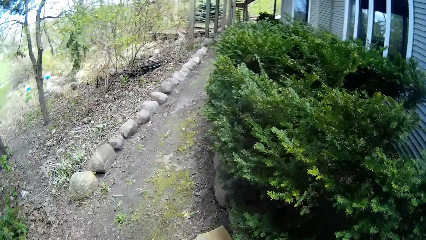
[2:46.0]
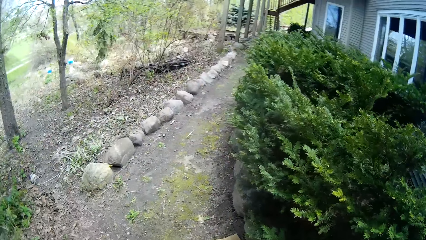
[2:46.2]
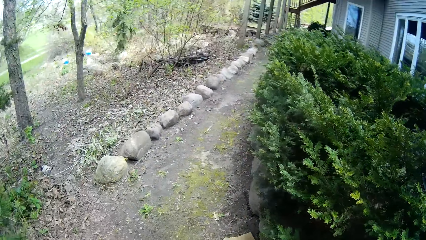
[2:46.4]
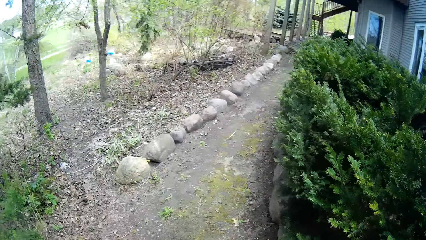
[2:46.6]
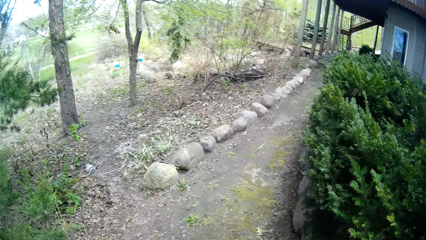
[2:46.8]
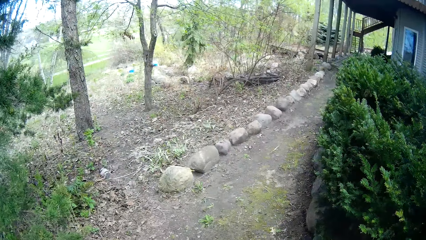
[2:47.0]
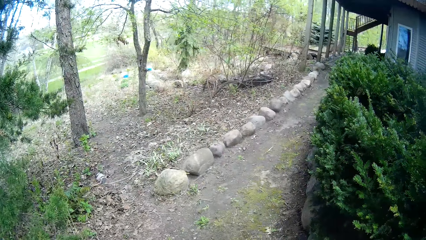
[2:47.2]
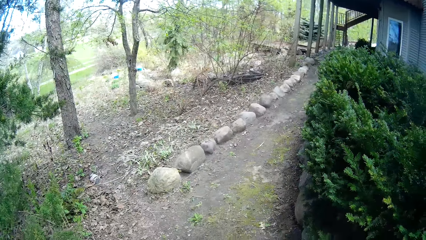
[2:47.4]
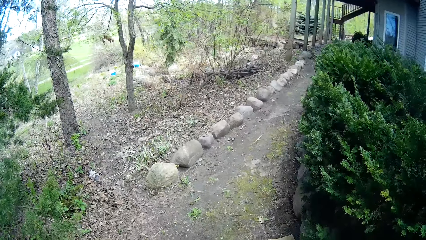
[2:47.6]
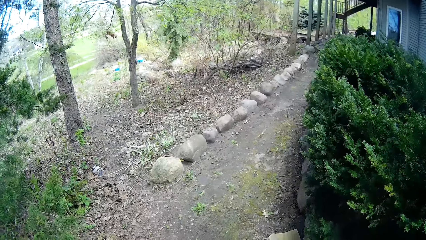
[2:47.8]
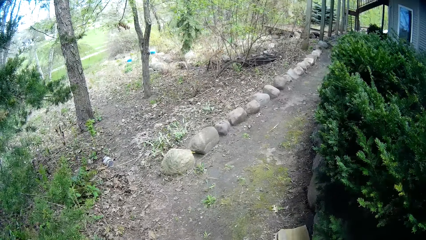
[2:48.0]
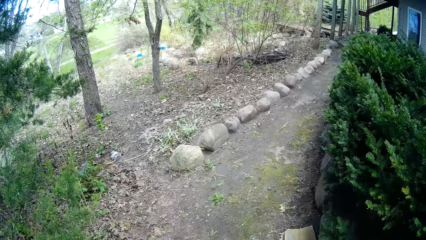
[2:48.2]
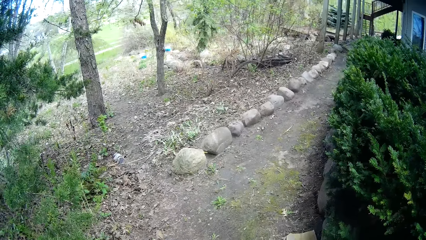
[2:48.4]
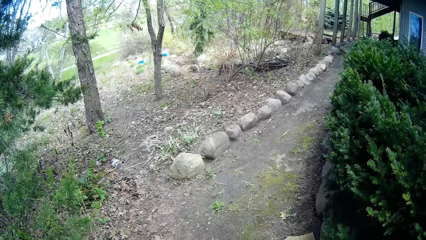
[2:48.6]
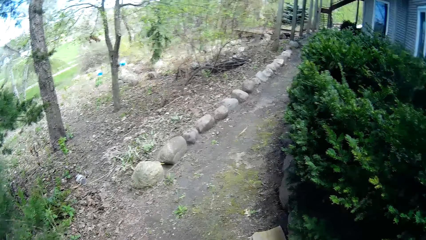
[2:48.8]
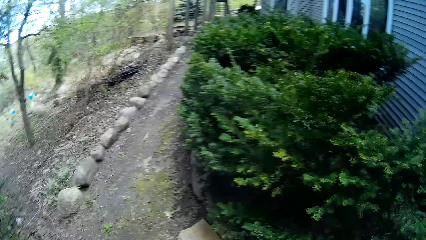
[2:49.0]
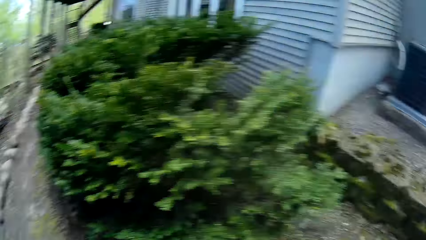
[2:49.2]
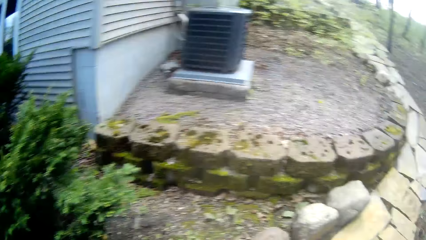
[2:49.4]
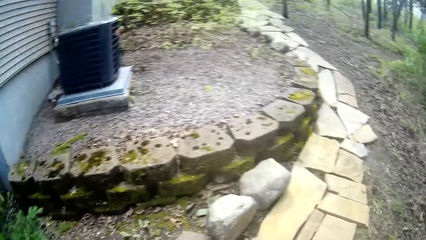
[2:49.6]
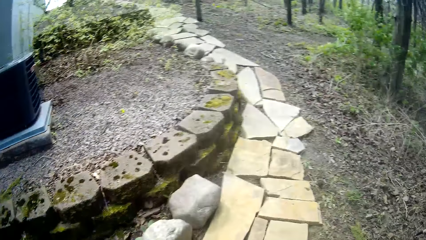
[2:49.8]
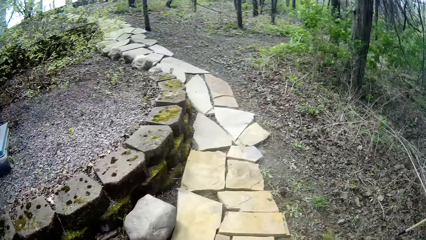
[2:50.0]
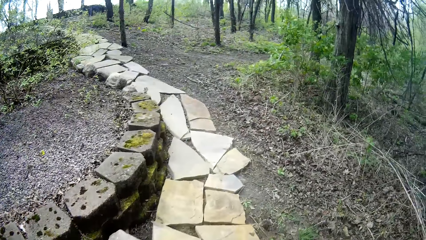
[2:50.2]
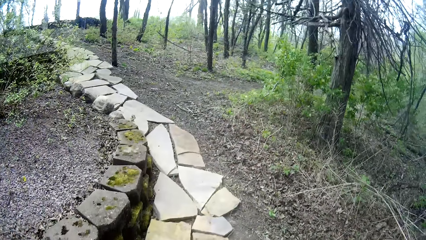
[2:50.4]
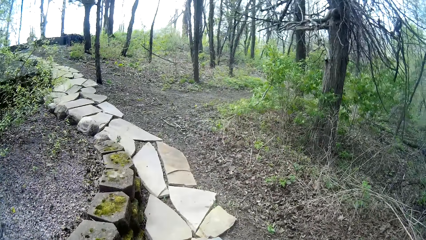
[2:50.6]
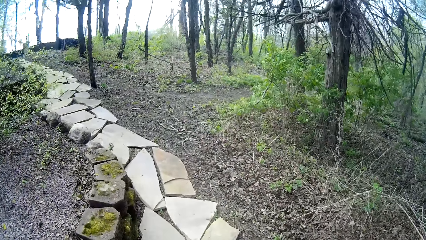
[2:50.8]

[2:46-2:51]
The camera wearer walks around.

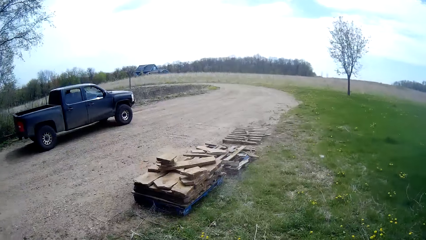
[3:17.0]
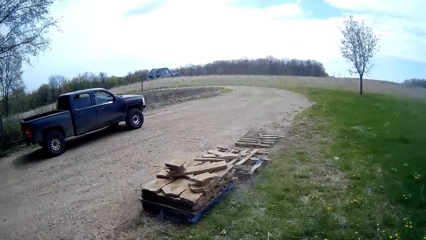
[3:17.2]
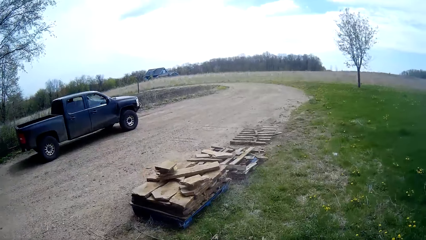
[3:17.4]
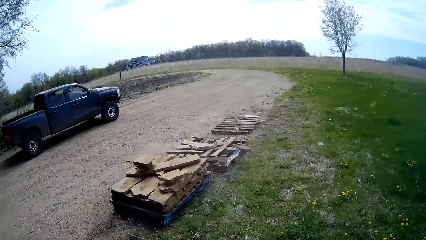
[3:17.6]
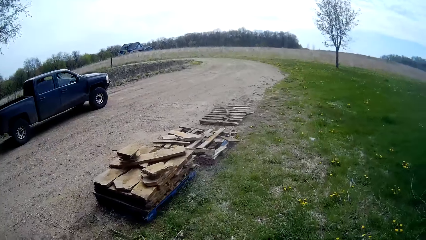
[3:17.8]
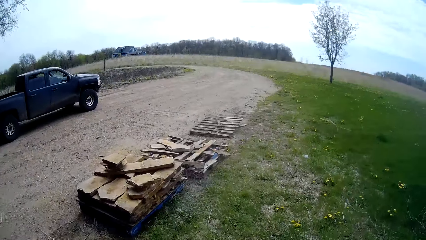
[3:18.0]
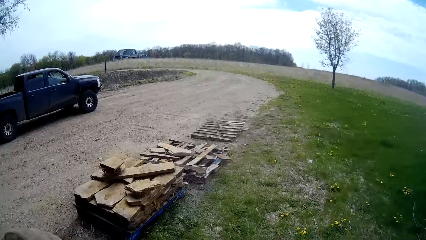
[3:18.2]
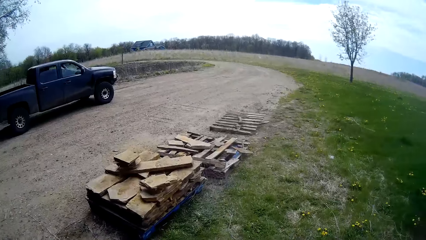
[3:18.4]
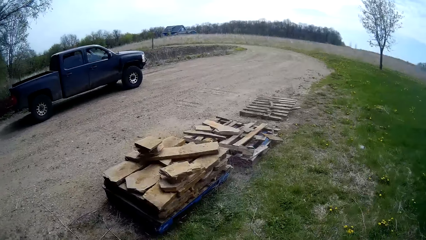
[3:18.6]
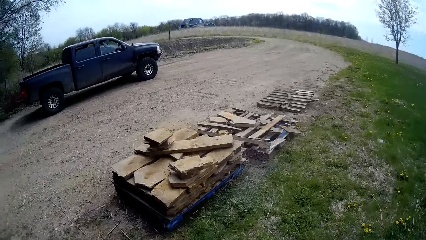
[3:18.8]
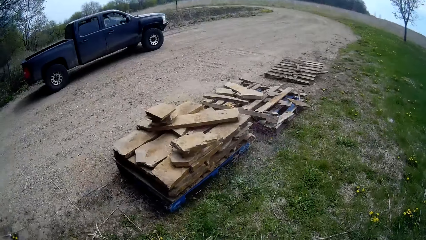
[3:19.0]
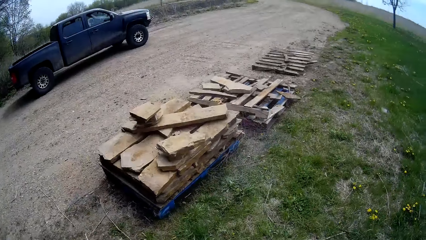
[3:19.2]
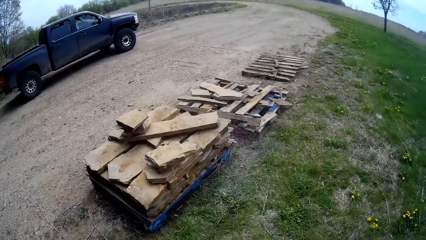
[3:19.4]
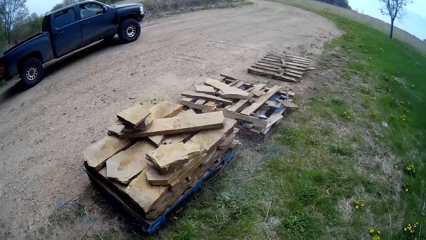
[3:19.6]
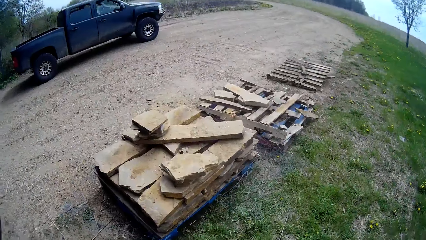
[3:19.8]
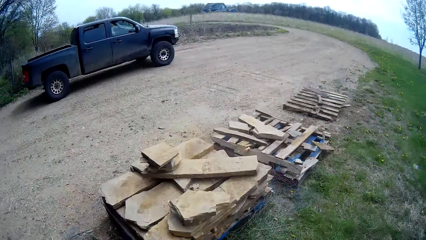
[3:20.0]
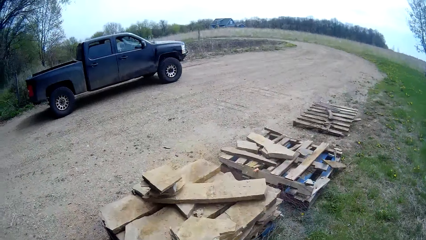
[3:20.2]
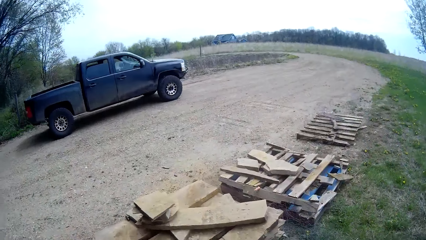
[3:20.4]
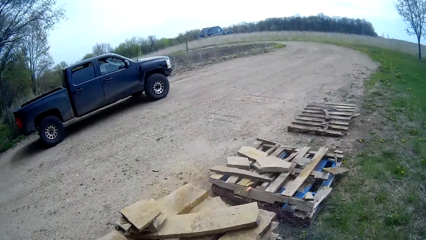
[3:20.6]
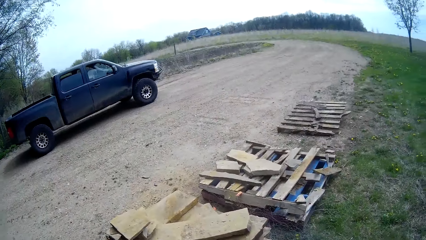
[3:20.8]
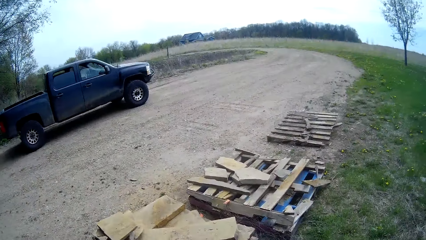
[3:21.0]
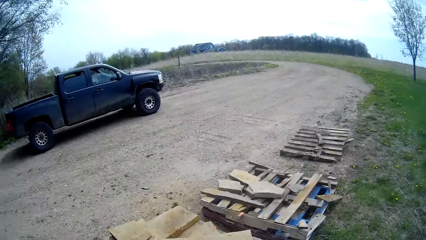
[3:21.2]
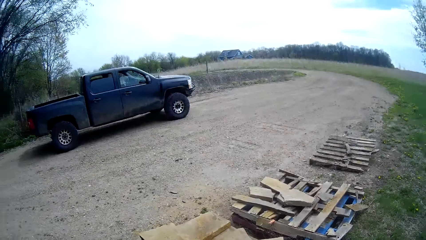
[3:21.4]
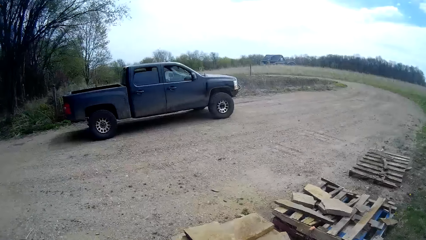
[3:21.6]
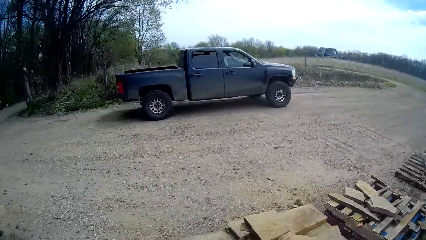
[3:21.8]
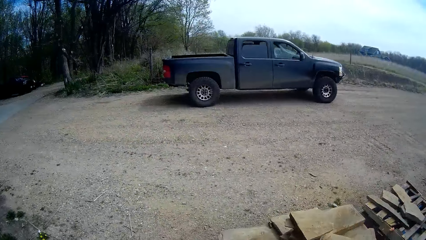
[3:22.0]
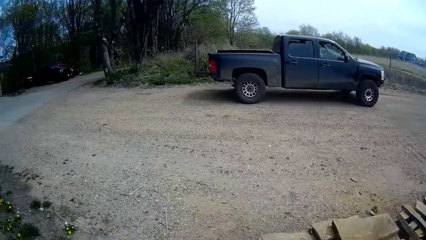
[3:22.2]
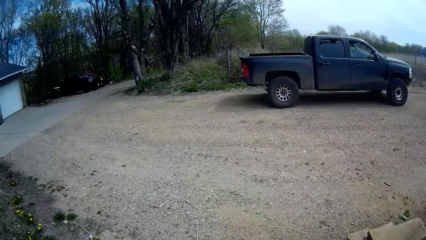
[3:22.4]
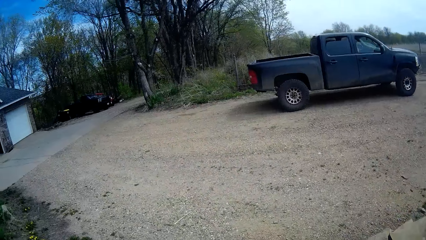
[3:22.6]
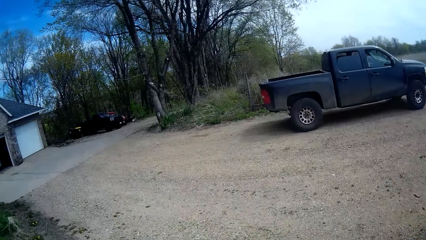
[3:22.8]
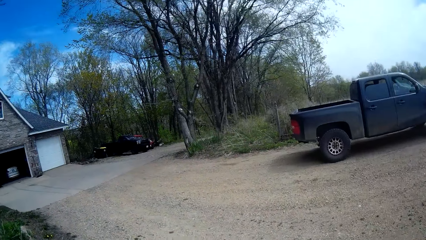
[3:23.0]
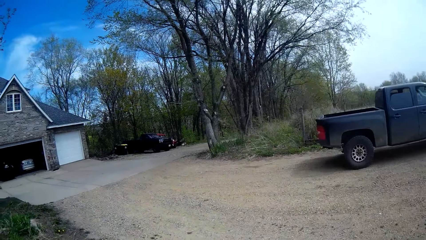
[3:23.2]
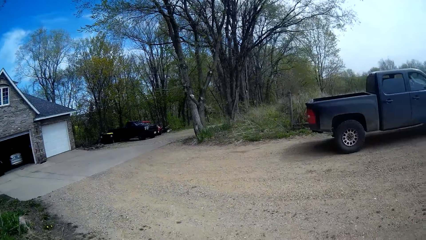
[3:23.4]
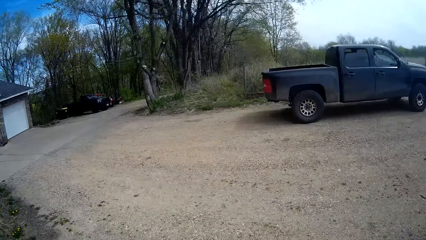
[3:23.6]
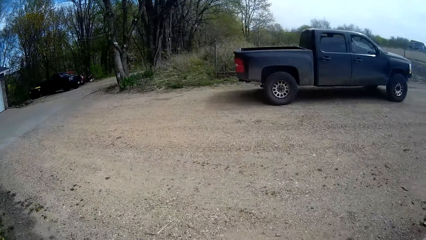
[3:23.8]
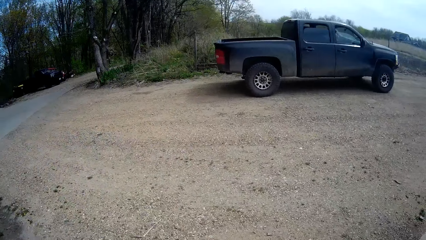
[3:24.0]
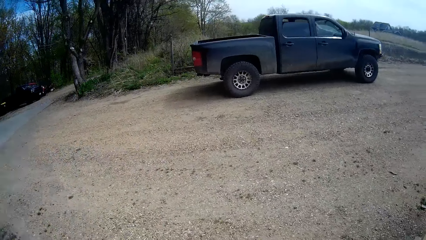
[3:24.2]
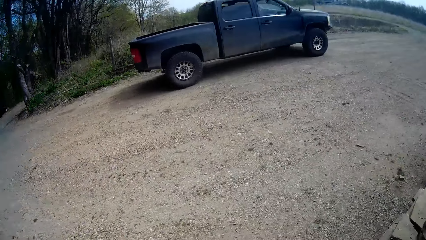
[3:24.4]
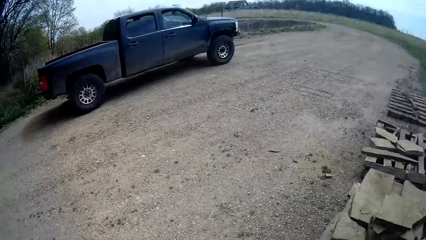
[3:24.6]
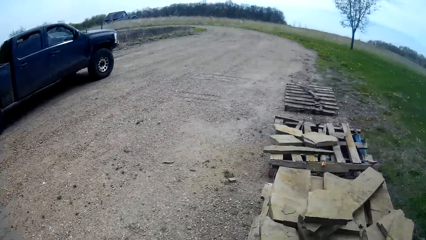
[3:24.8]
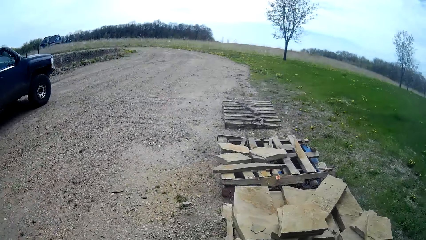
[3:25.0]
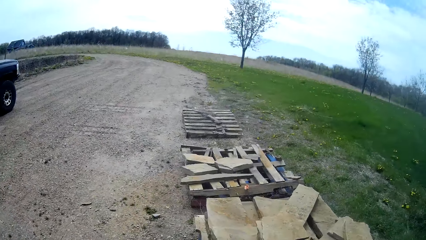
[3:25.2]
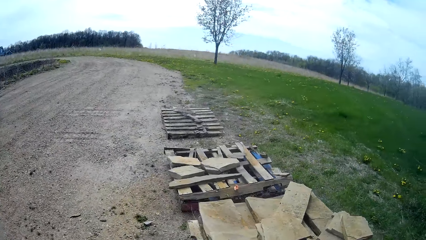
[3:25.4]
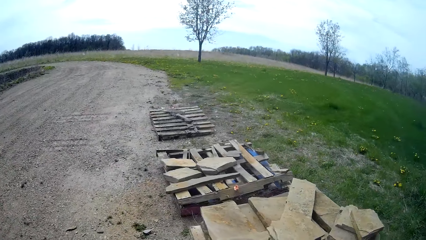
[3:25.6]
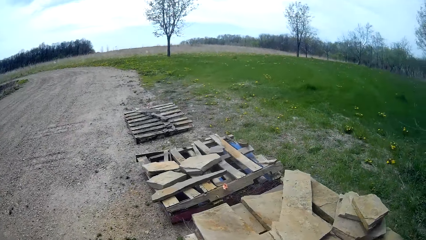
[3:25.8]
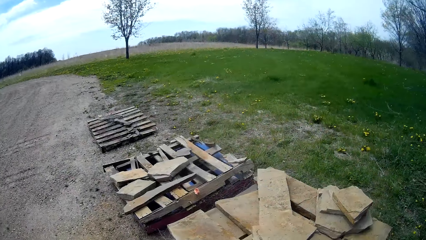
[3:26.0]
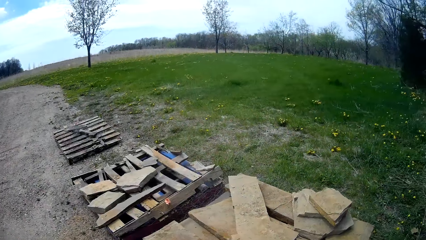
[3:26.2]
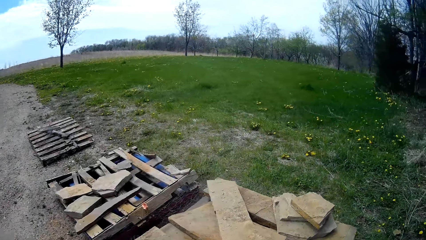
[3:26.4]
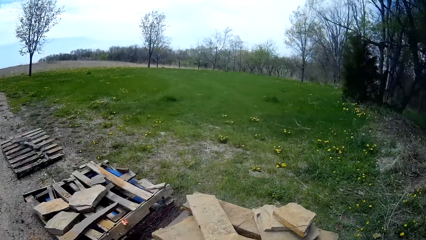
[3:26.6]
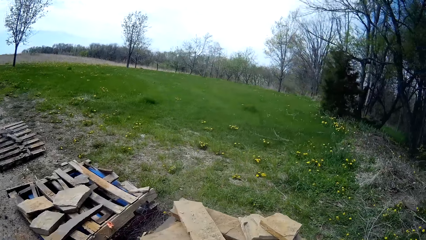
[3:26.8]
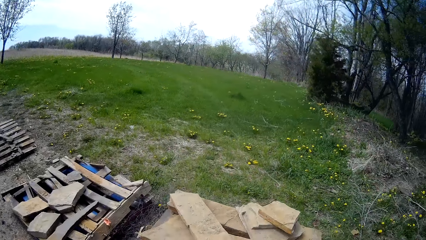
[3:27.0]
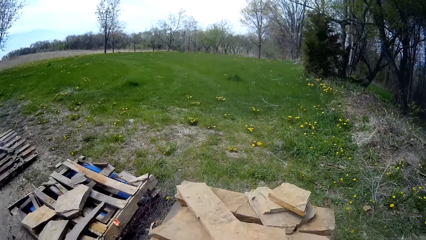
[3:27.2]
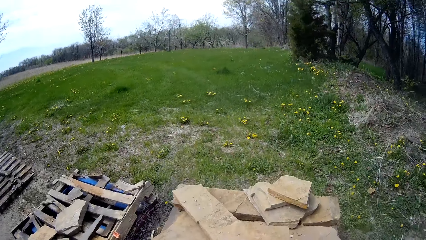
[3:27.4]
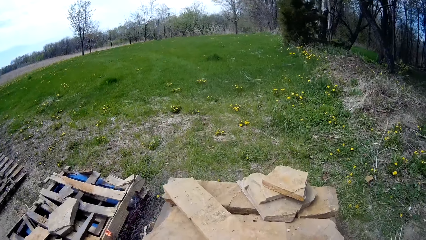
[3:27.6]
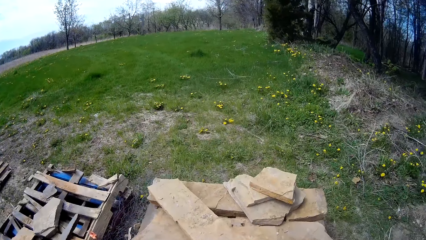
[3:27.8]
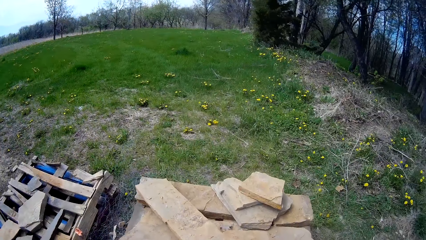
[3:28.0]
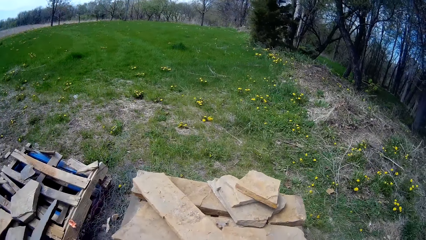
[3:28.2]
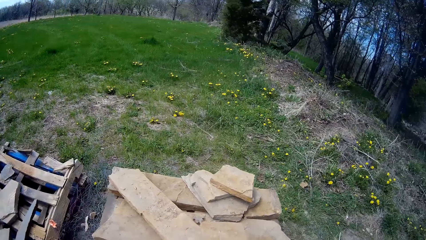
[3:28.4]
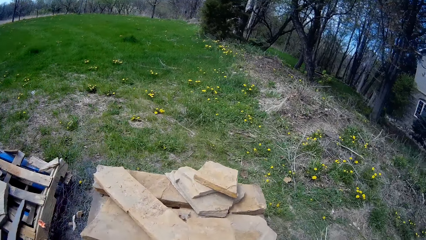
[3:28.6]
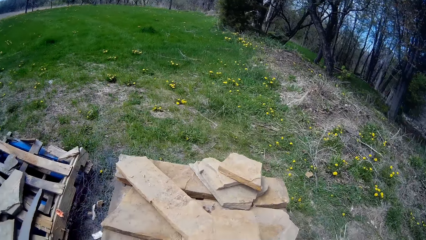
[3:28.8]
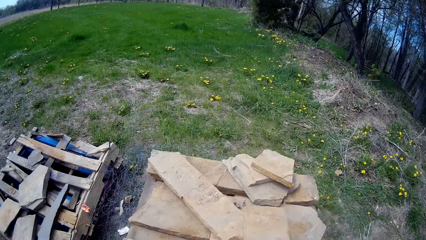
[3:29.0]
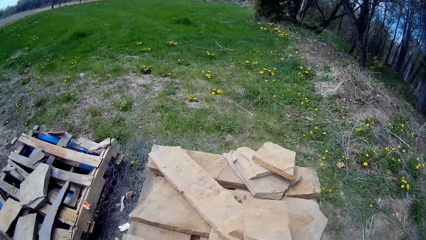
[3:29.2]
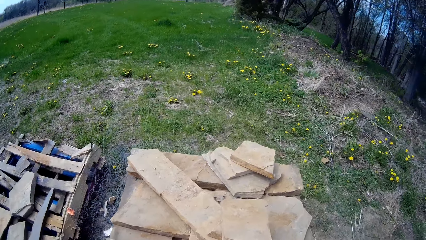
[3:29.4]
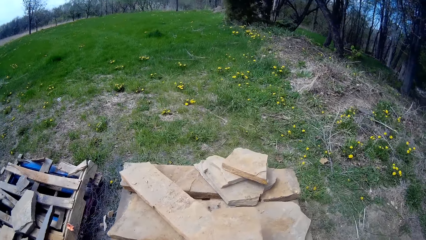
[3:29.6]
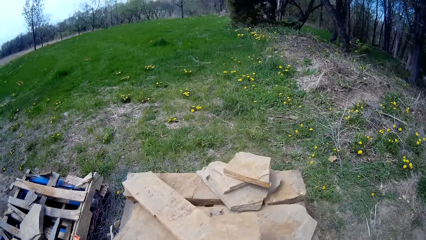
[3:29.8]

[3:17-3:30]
The camera wearer lifts their hands. They lower their hands. They look around.
